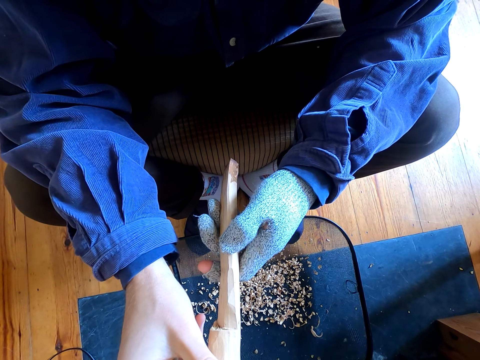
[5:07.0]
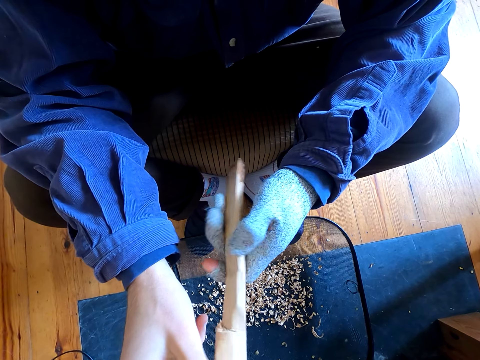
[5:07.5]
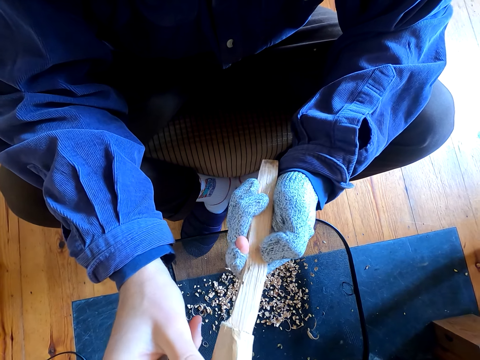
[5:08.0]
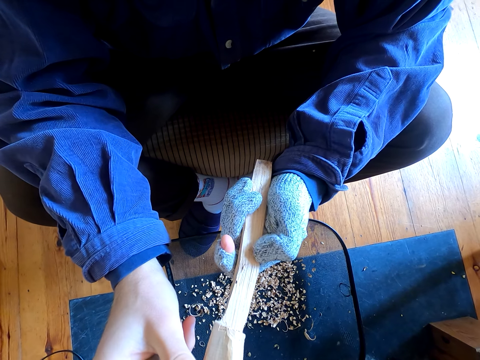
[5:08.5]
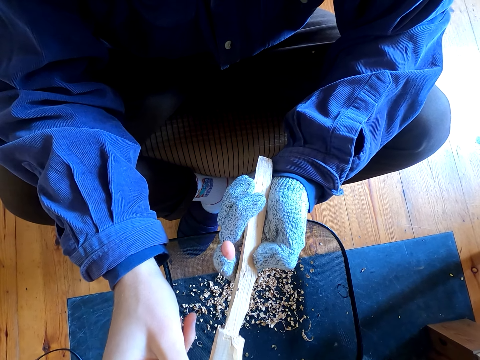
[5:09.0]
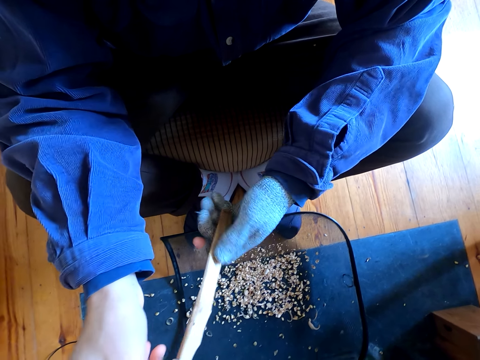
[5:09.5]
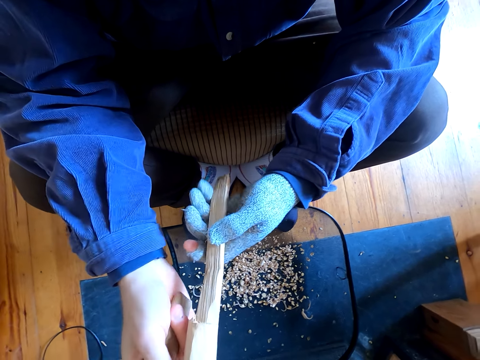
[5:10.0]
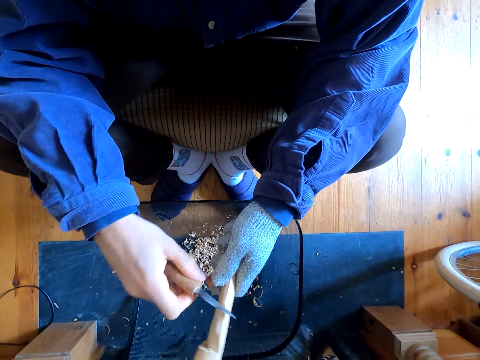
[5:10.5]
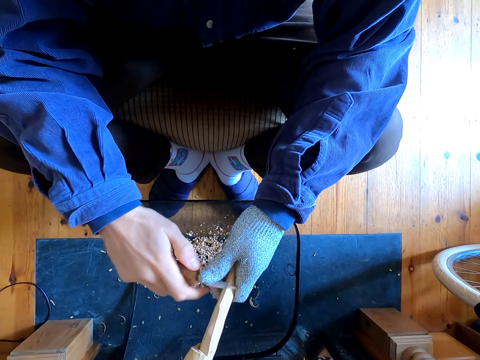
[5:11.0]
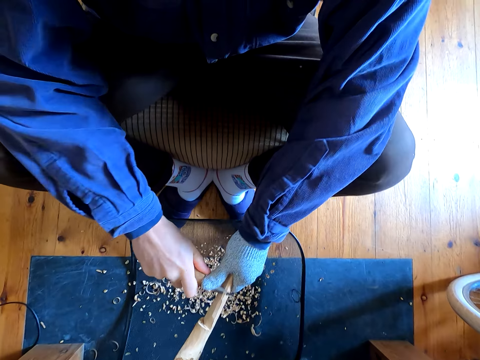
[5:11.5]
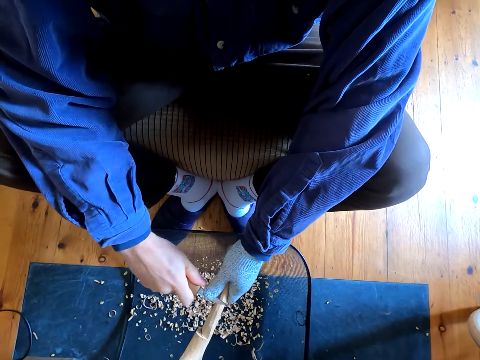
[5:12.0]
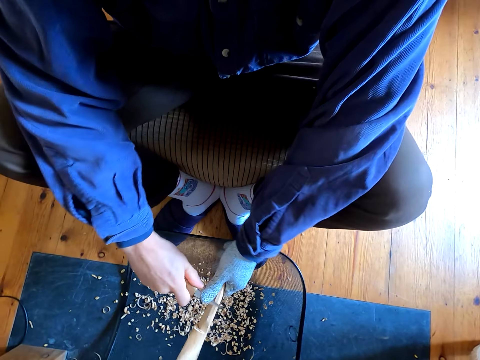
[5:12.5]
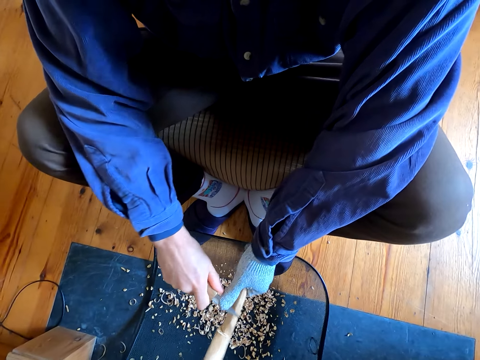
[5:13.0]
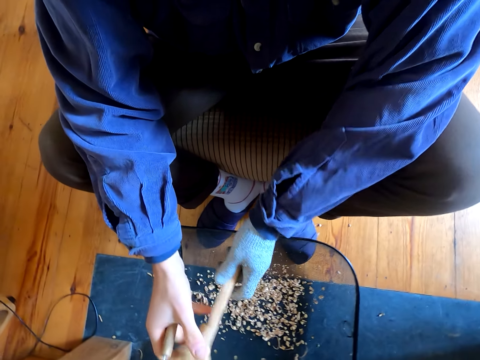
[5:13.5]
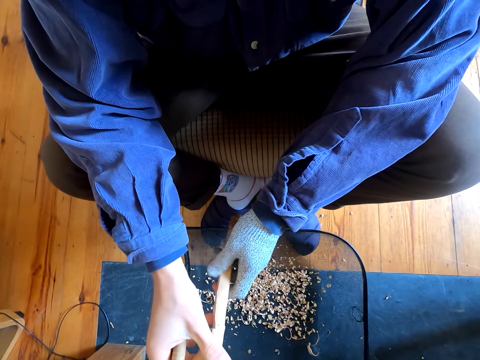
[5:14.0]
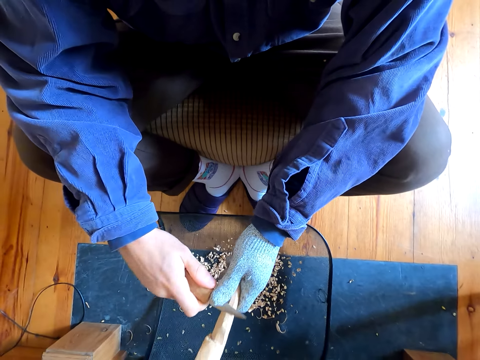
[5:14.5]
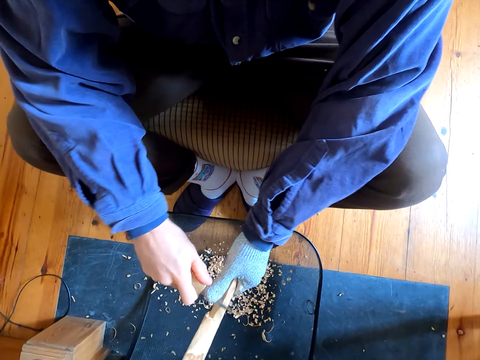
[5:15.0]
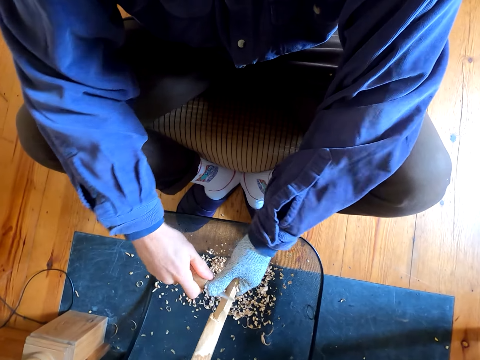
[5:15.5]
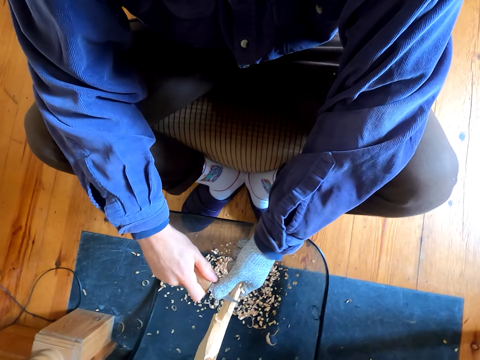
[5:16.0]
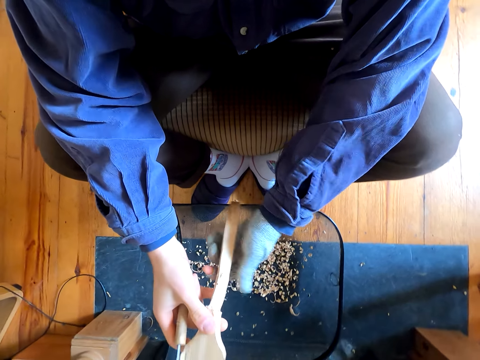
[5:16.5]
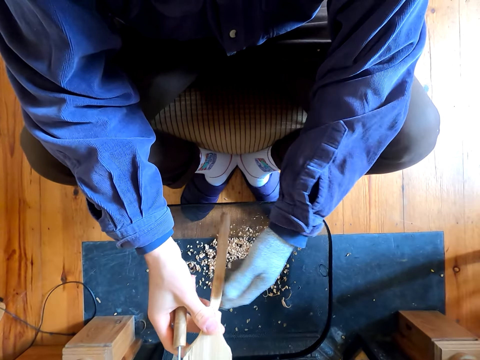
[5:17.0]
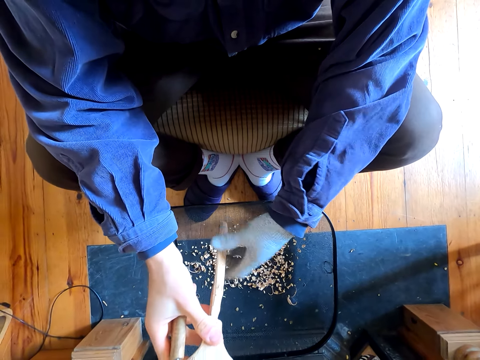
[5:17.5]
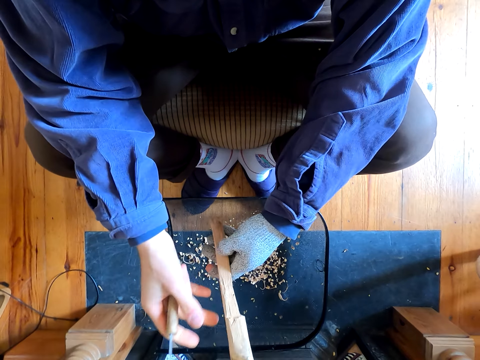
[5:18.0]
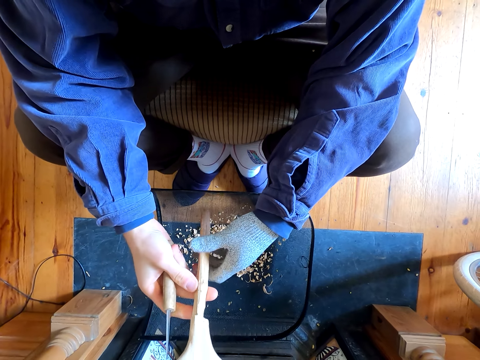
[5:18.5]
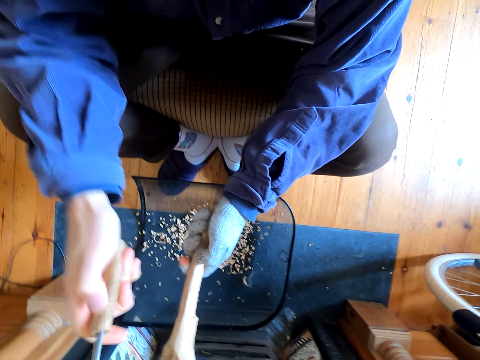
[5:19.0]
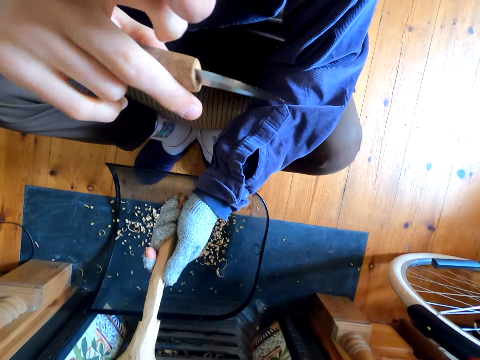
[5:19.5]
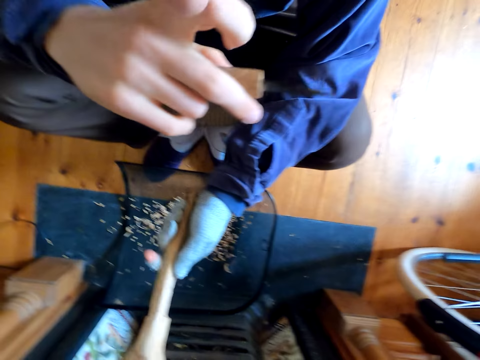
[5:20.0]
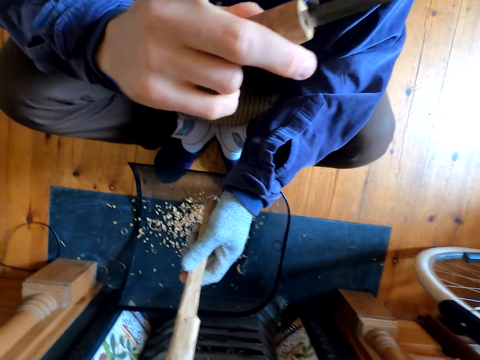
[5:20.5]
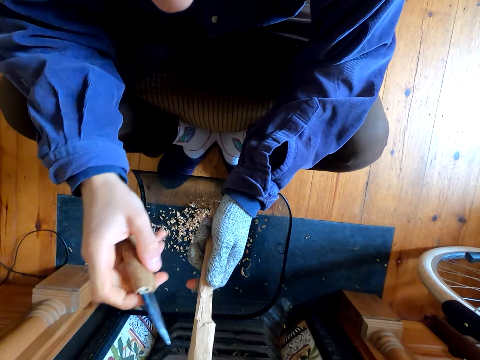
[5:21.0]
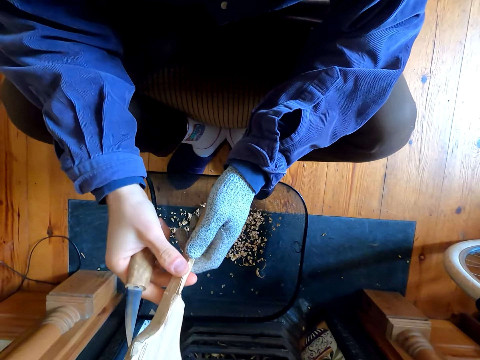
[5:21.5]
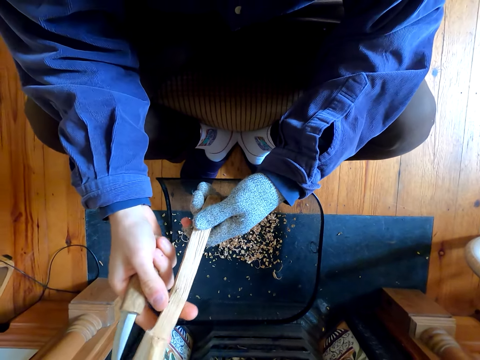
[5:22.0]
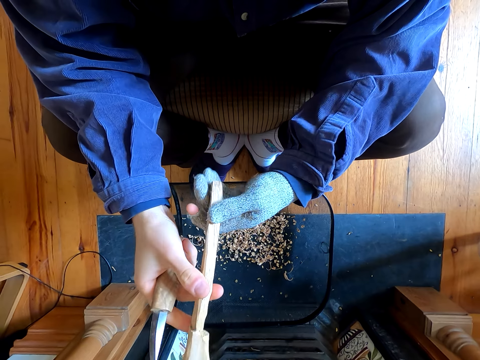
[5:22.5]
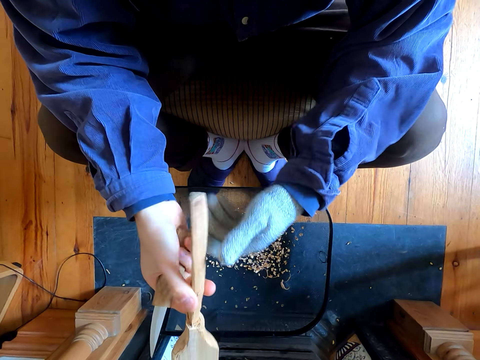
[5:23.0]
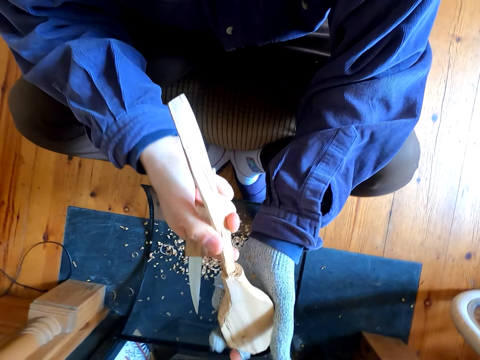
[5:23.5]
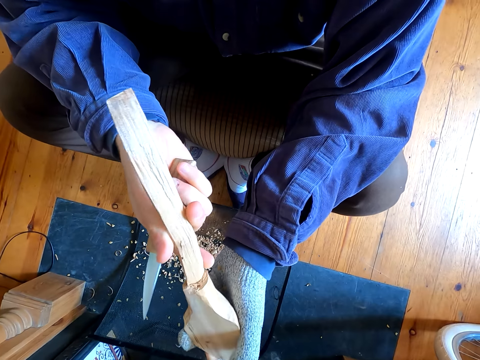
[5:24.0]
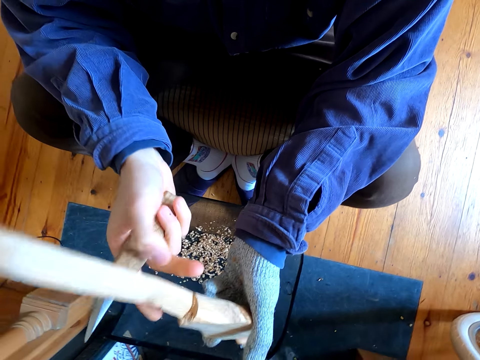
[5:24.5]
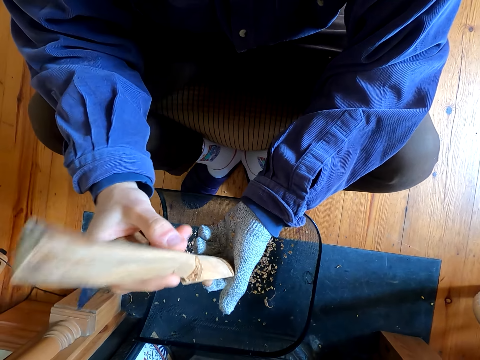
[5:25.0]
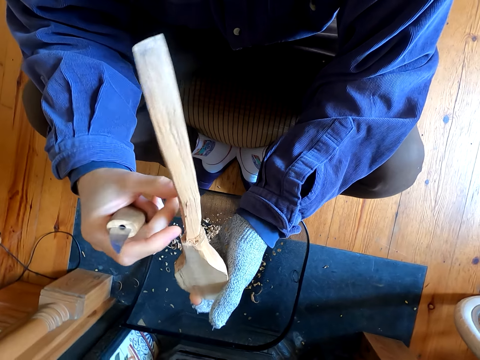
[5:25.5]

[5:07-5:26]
The camera wearer carves wood with a knife. They carve the wood with the knife again. They drop wood dust in a dust tray. They turn the wood in their hands. They wipe their face with their hand. They turn the wood in their hands.

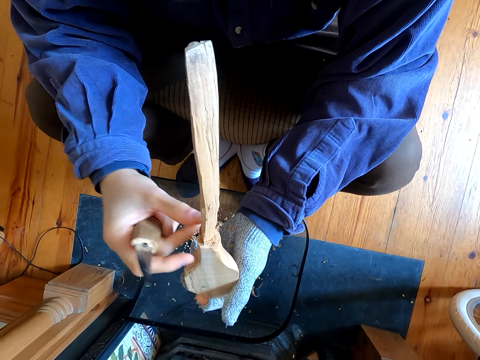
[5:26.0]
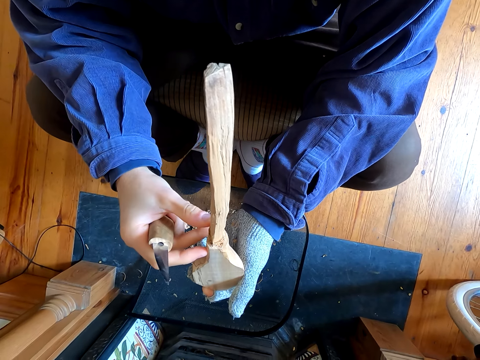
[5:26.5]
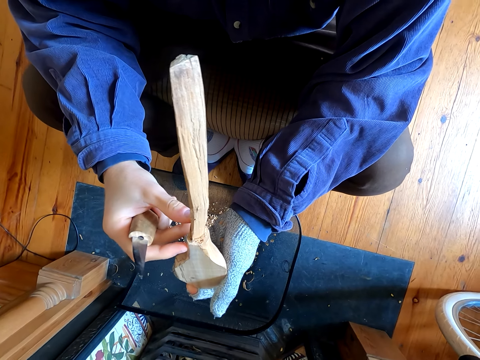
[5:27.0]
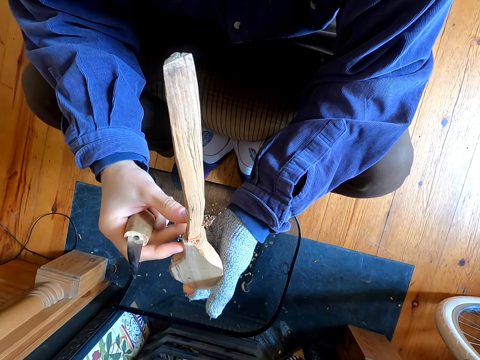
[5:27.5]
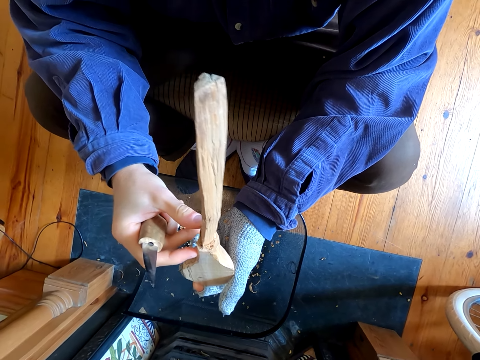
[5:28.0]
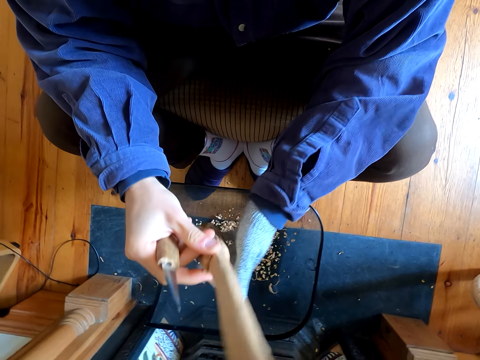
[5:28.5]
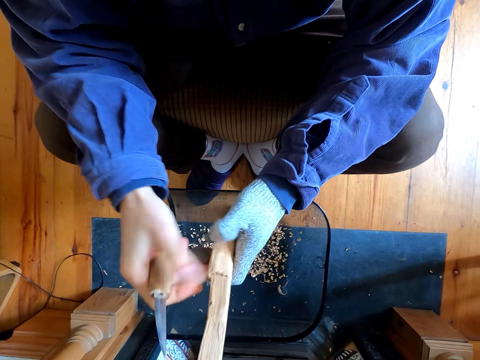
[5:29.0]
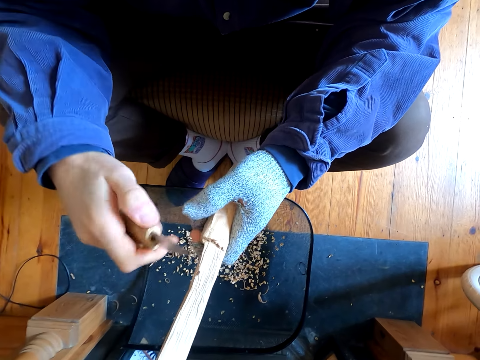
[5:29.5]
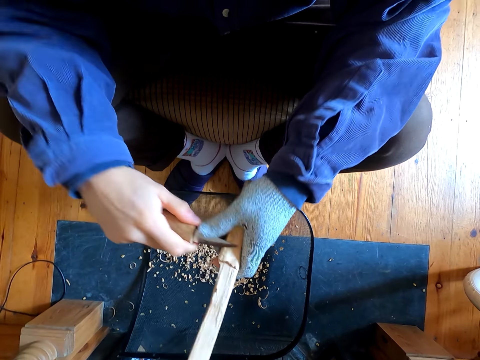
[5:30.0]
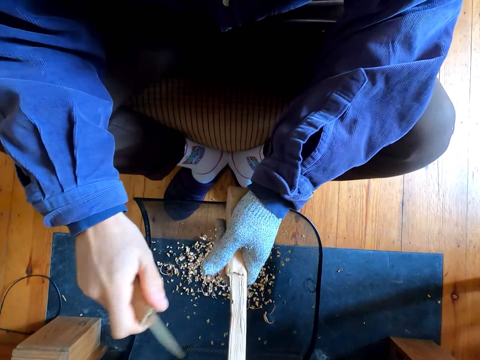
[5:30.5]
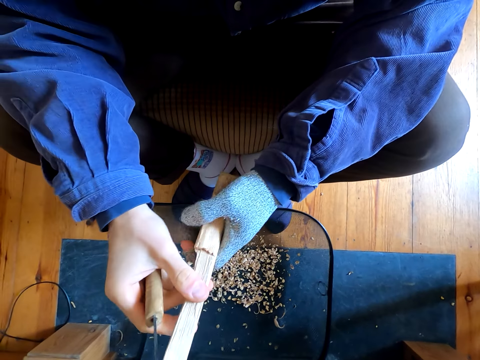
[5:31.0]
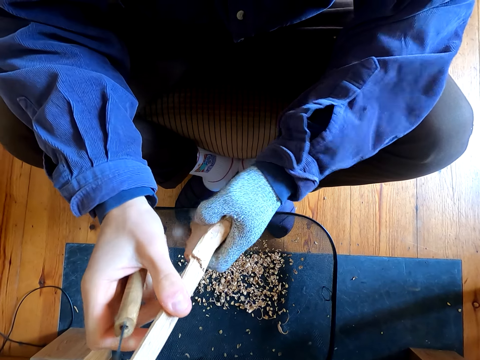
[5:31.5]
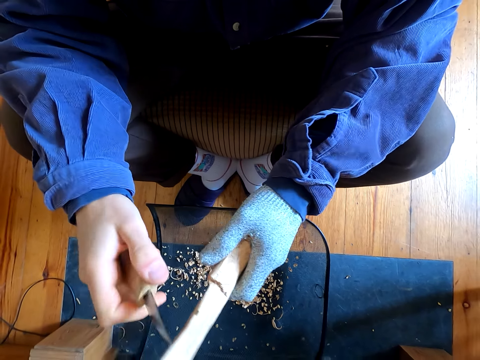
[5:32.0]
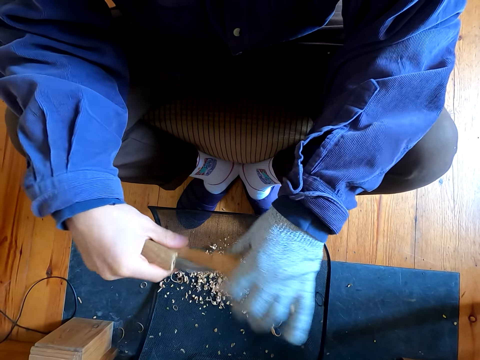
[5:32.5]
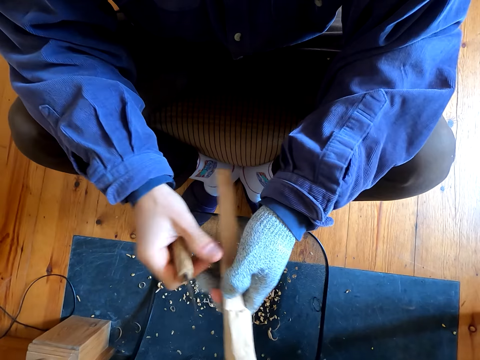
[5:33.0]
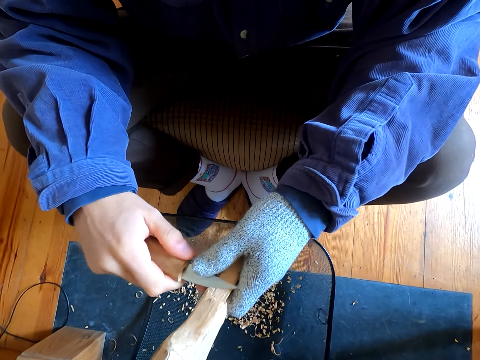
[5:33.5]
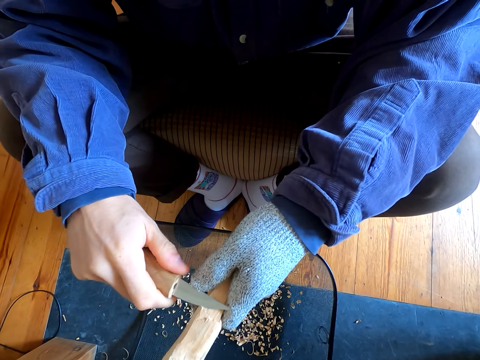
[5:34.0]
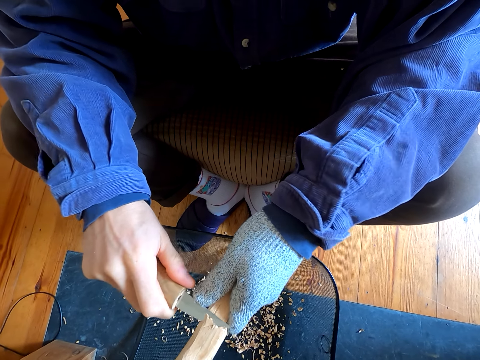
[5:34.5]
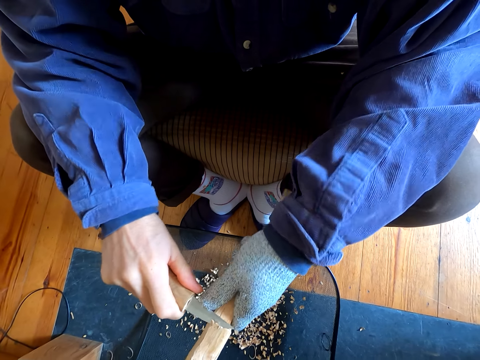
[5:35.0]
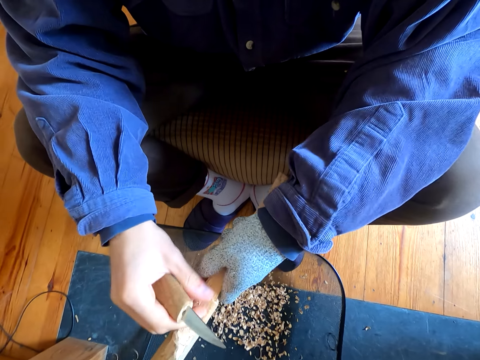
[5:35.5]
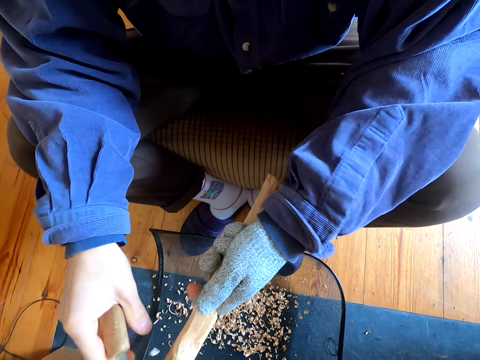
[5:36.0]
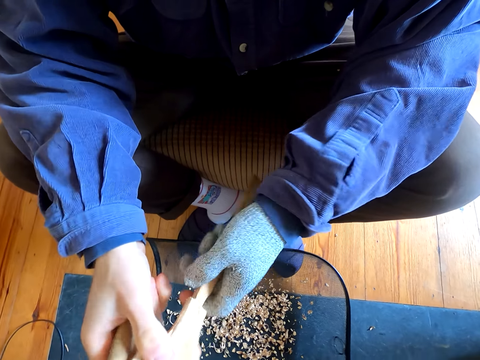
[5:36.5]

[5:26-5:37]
The camera wearer carves the wood with a knife. They turn the wood. They carve the wood with the knife.
